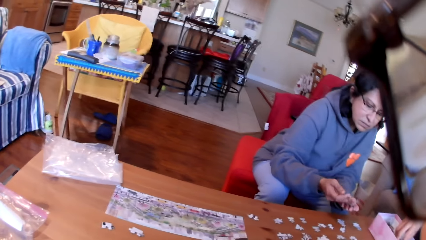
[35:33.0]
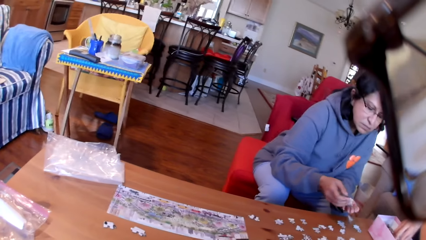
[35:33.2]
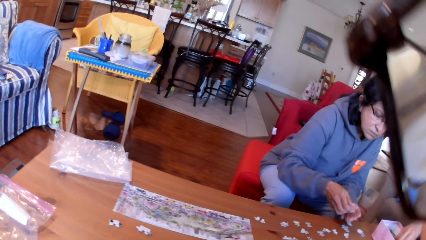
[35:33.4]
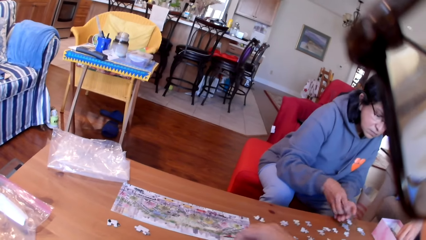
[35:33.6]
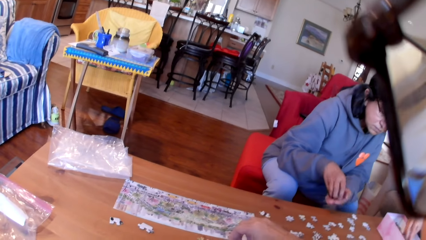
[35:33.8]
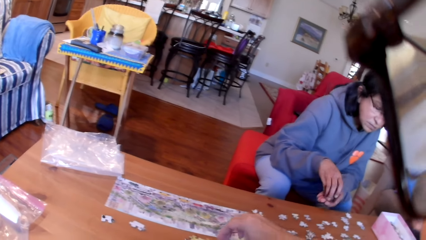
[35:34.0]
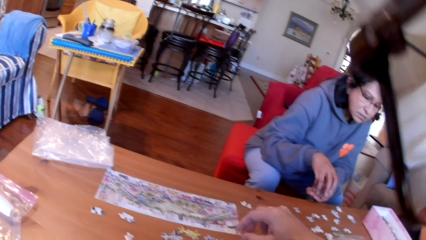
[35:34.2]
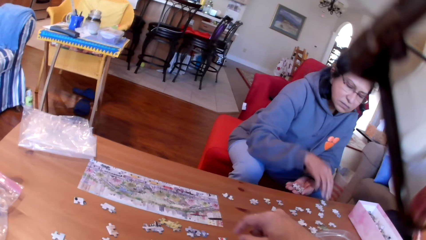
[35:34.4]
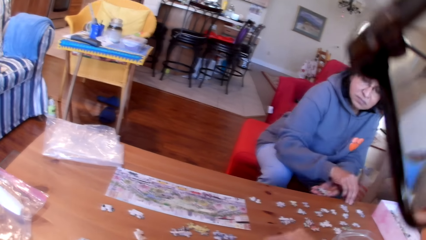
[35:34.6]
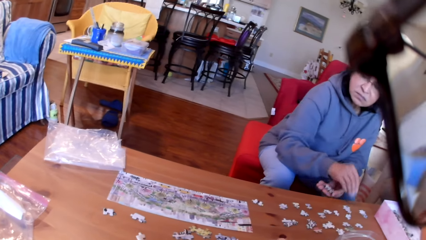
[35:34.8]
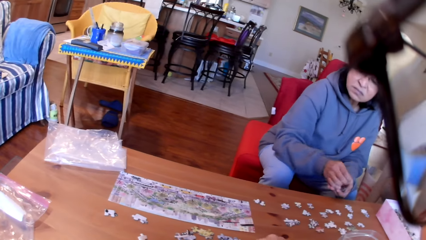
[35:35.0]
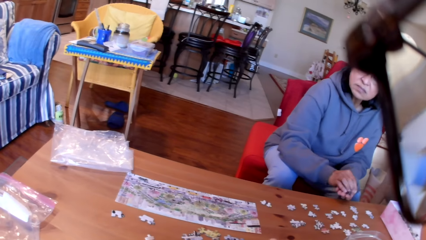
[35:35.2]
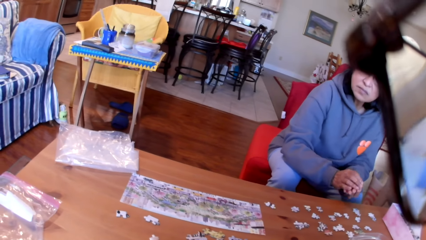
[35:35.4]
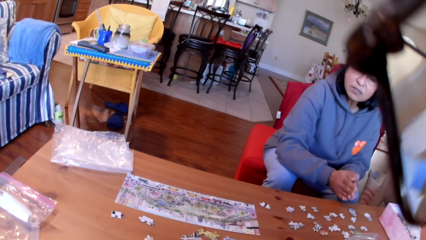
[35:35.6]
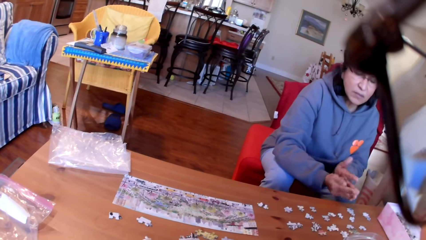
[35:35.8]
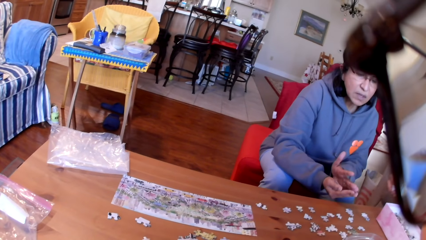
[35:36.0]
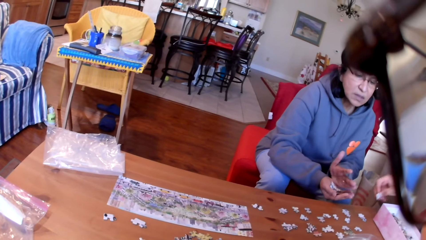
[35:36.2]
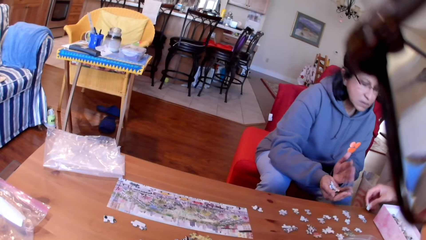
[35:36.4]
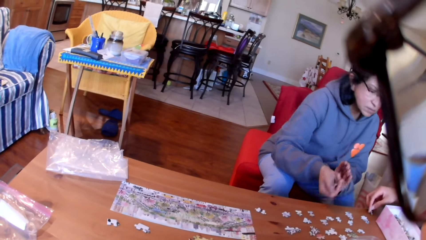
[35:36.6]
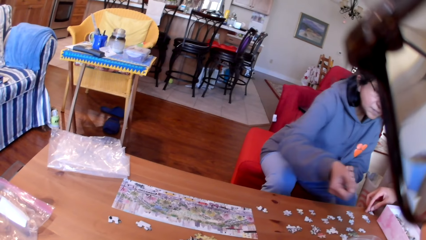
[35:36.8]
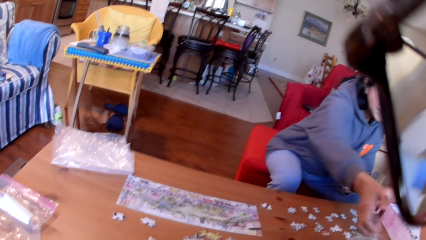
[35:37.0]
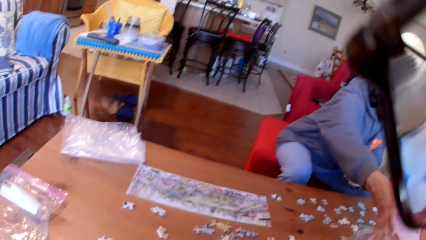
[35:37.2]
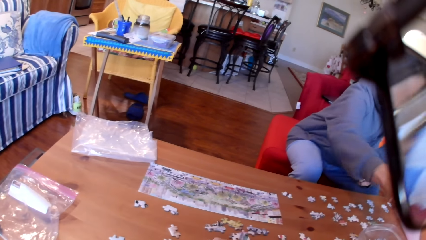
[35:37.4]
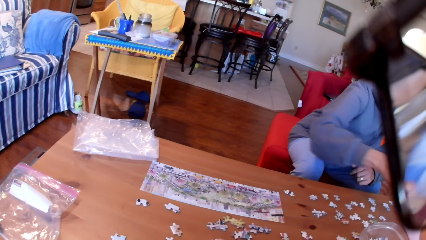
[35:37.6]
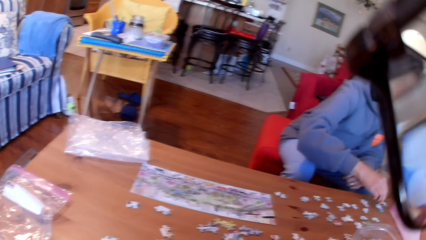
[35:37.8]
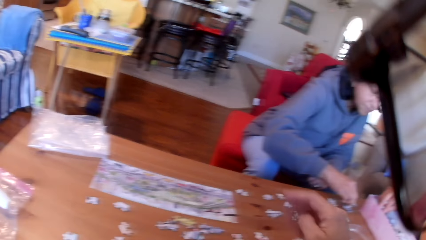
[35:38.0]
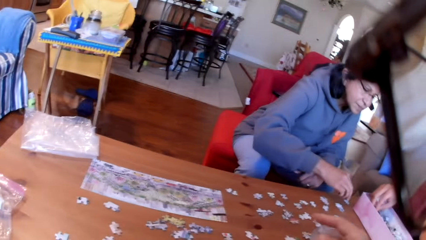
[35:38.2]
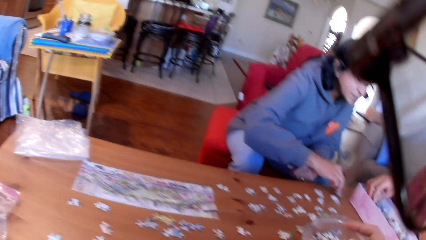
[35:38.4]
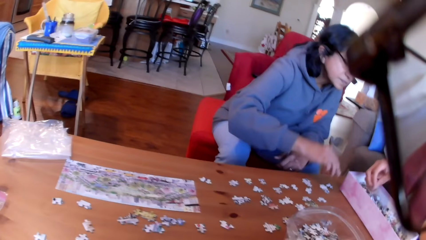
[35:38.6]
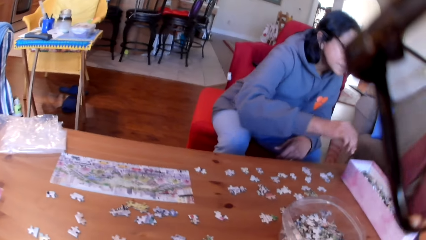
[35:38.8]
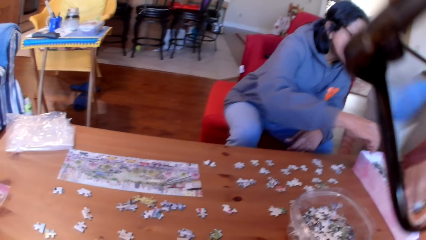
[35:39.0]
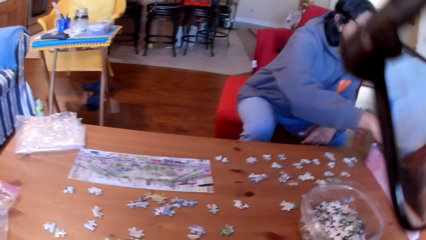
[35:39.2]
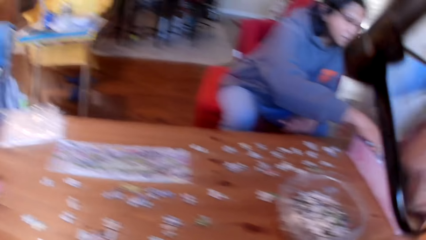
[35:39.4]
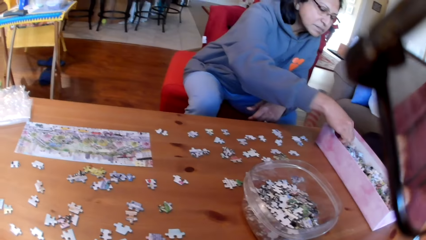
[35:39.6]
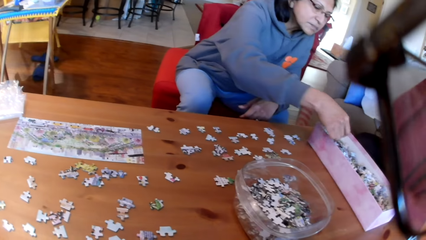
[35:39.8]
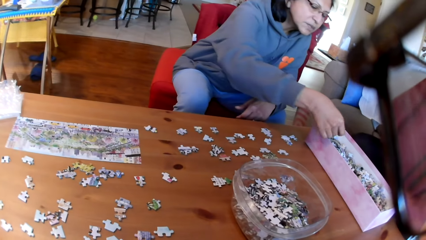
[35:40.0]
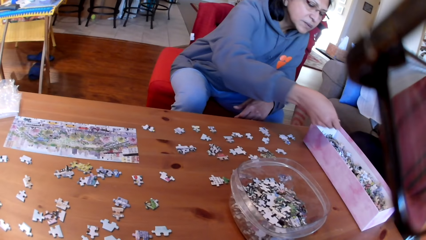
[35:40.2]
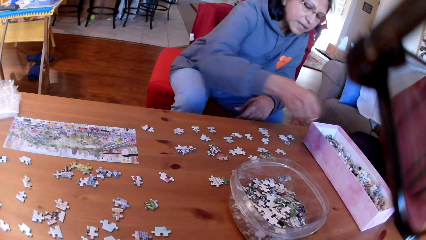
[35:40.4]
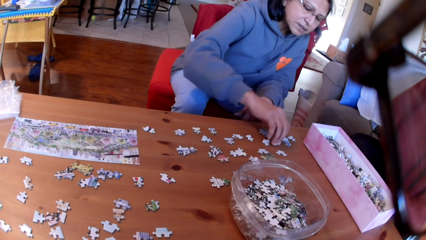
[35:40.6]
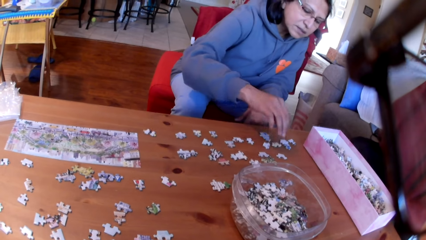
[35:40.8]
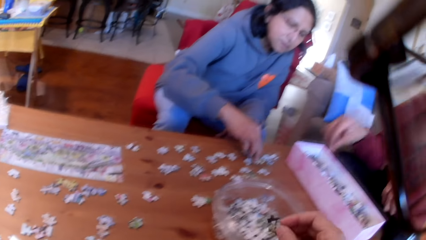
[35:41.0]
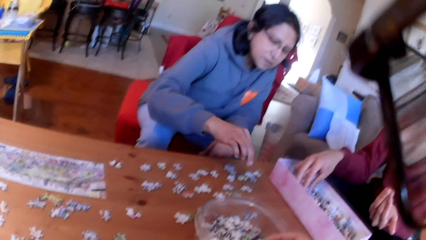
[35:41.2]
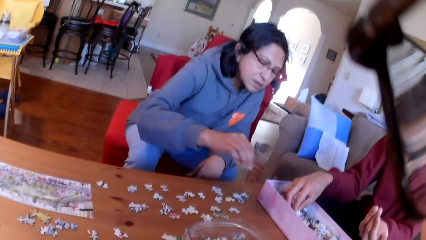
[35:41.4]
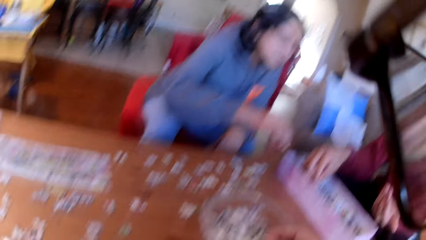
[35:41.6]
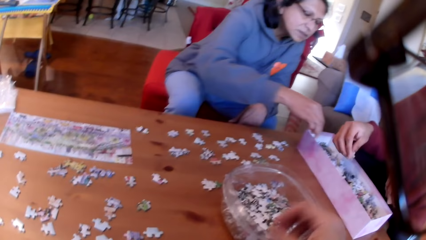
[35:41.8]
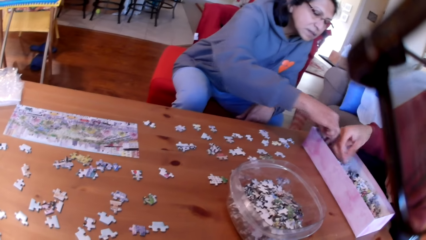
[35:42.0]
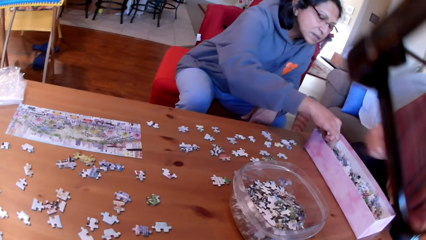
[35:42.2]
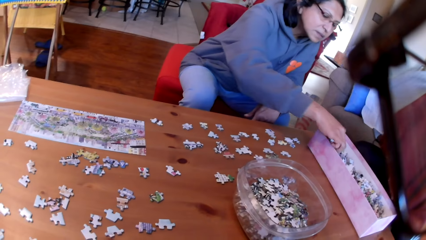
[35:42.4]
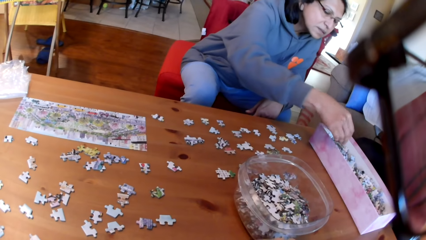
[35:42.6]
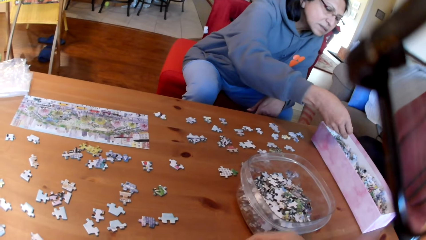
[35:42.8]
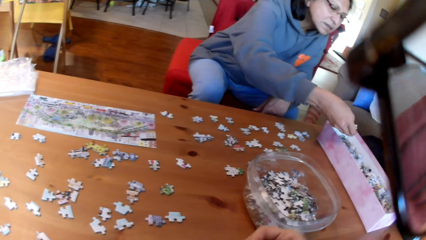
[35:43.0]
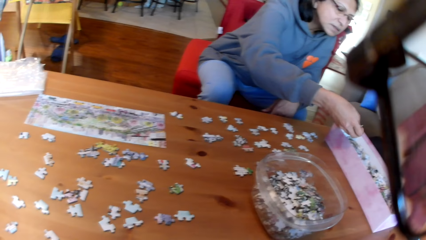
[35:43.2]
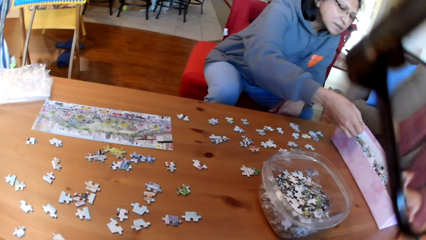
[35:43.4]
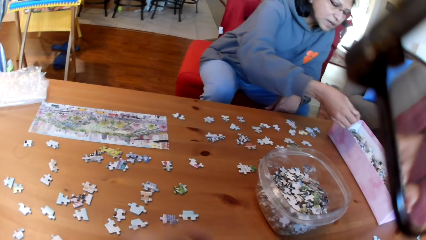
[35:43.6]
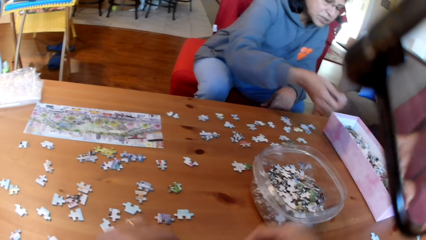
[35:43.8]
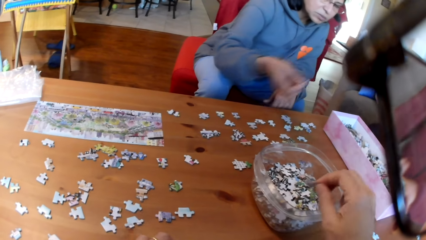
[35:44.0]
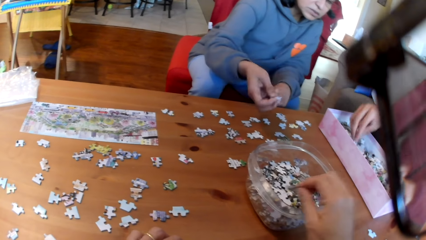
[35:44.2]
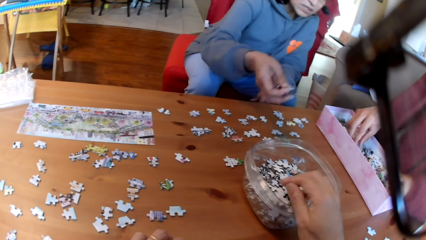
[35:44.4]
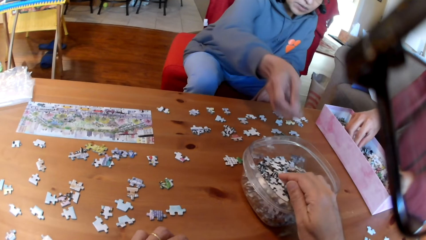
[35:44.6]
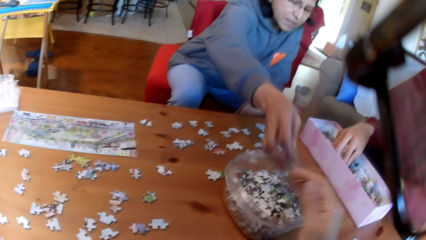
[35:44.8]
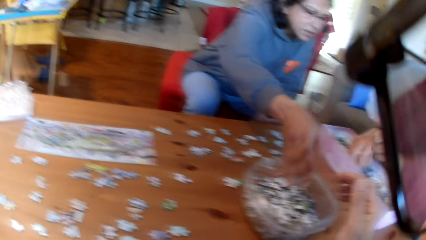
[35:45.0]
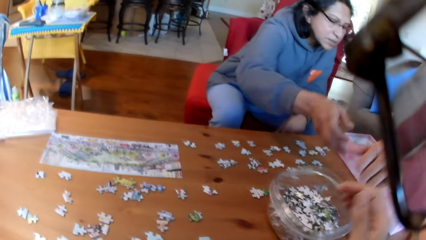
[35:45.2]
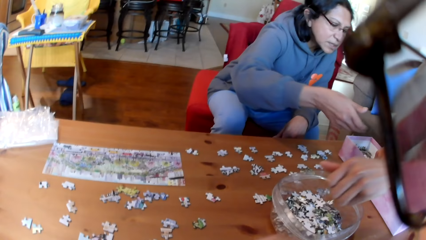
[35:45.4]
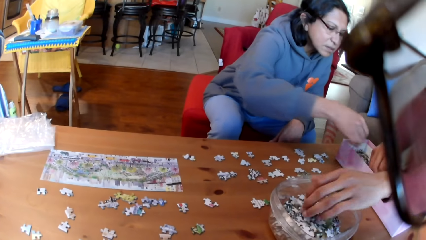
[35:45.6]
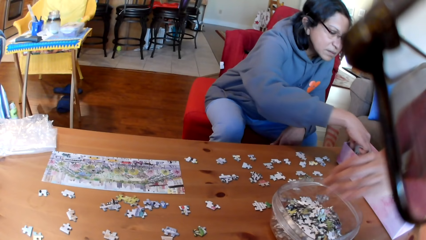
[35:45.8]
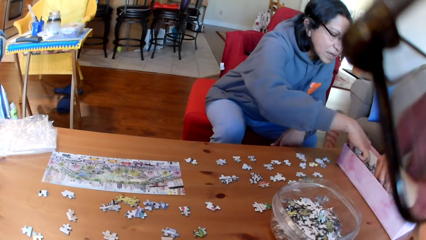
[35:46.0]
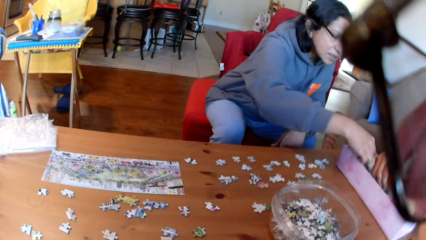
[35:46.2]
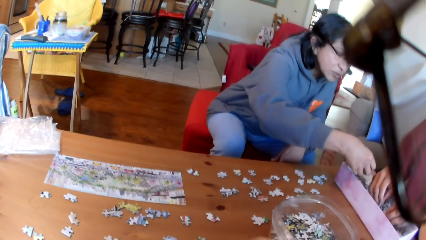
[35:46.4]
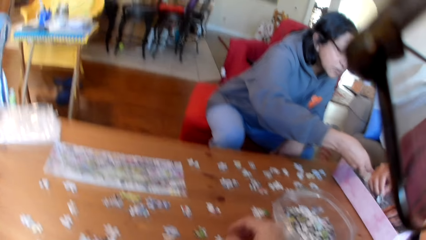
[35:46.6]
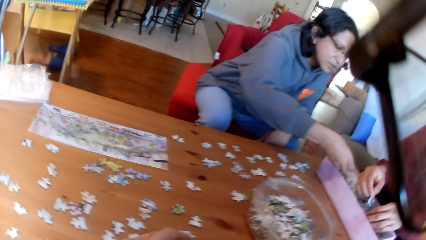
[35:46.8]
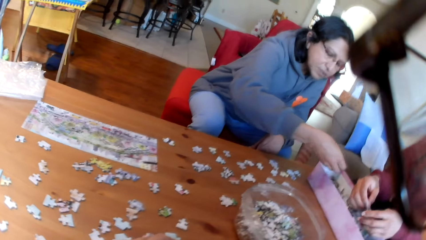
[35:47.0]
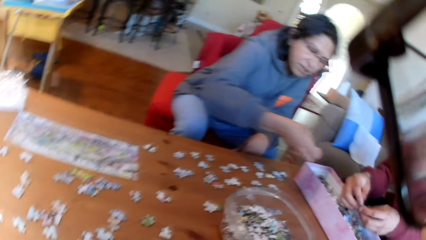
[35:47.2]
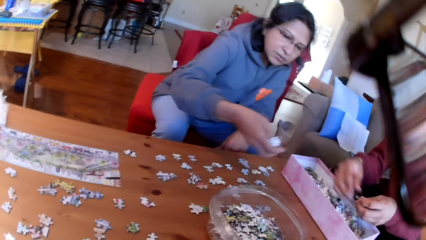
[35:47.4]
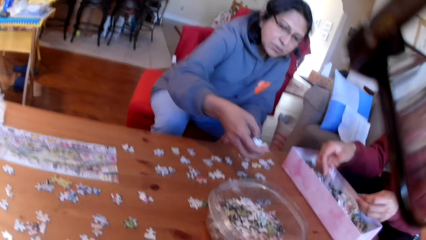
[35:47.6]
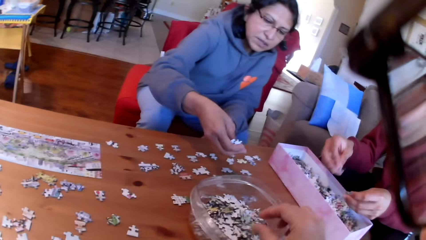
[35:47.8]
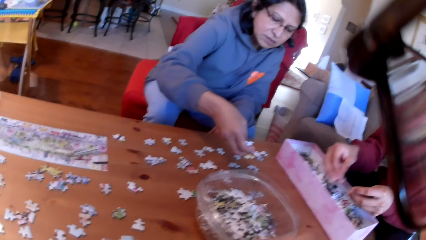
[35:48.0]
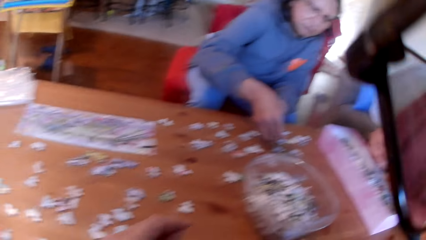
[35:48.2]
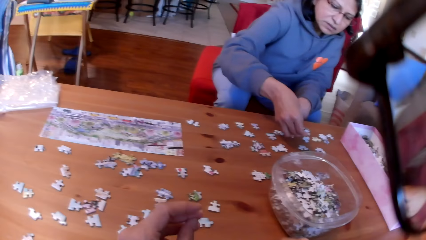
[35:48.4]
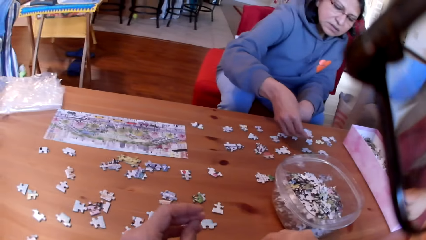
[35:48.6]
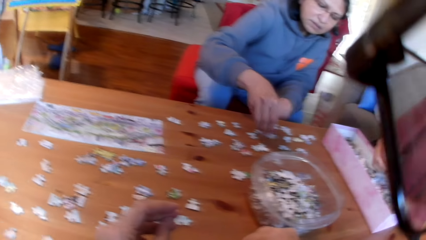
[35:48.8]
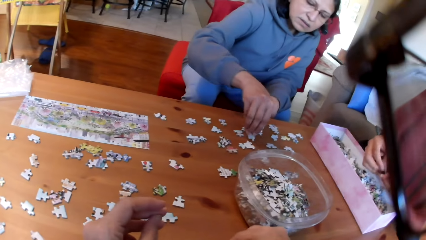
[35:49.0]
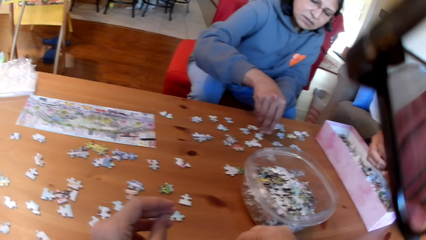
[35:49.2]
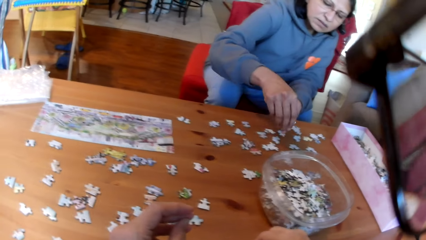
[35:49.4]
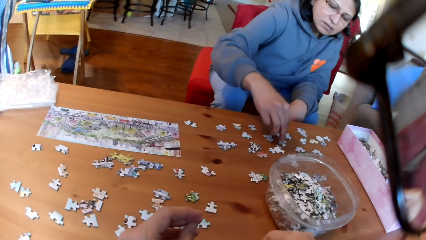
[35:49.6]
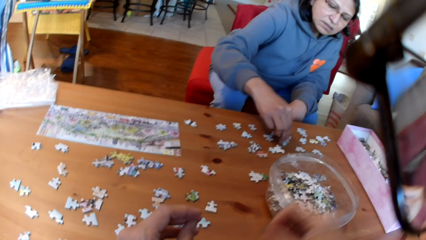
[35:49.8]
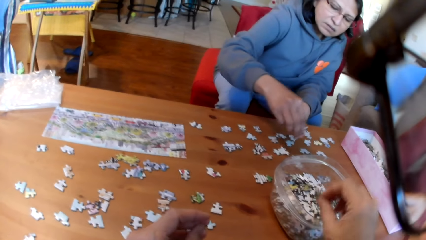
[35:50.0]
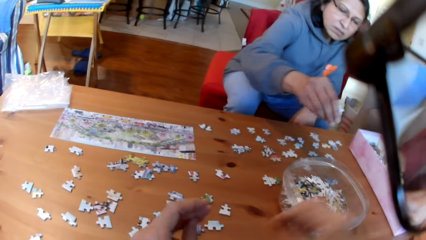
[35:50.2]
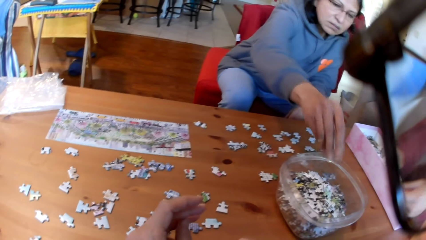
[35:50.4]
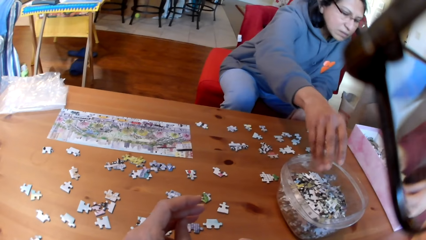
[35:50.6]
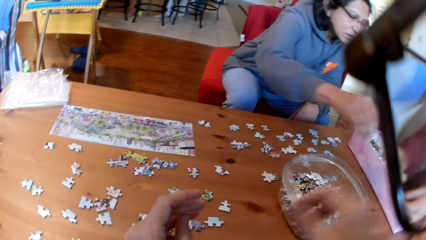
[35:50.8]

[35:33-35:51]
The camera wearer converses to the colleagues. They move the hand. A woman takes a puzzle and puts the jigsaw puzzle in the tin or bowl. The camera wearer puts a puzzle in the bowl. The woman takes puzzles. The camera wearer takes puzzles. A man takes puzzles. The camera wearer puts the jigsaw puzzle in the tin and takes puzzles. The woman puts the puzzle in the bowl. The camera wearer puts a puzzle in the bowl. The woman puts the jigsaw puzzle in the tin. The man puts the jigsaw puzzle in the tin. The camera wearer takes puzzles. The woman picks the jigsaw puzzle in the box. The woman puts the jigsaw puzzle on the table and picks puzzles. The camera wearer puts the jigsaw puzzle in the tin, picks puzzles, and puts a puzzle in the bowl. The woman puts the puzzles in the bowl.
